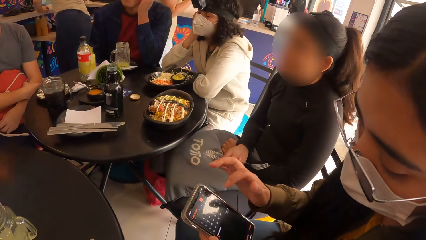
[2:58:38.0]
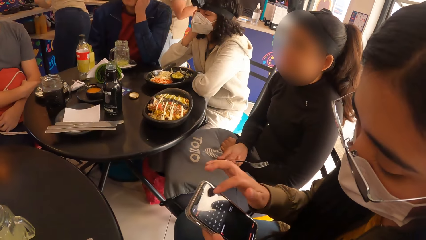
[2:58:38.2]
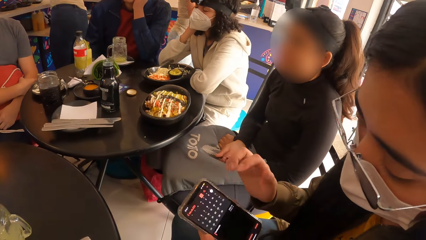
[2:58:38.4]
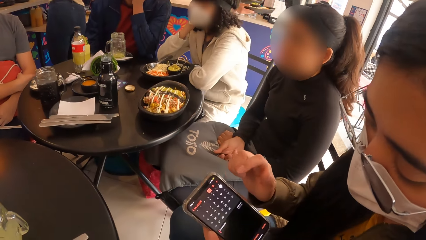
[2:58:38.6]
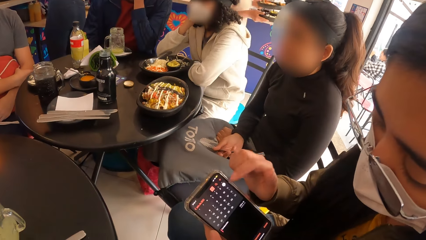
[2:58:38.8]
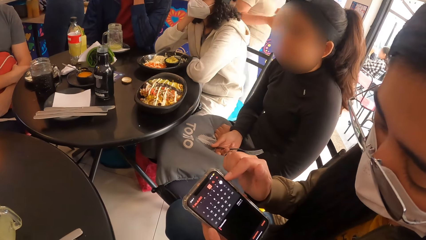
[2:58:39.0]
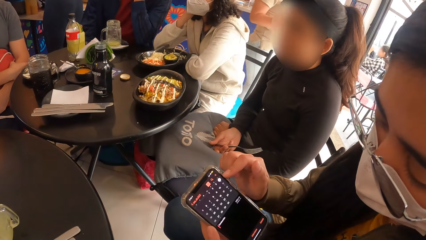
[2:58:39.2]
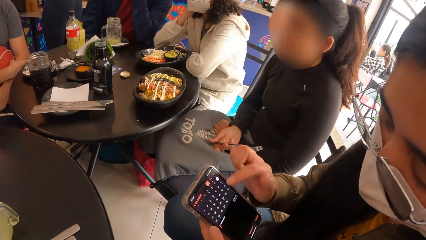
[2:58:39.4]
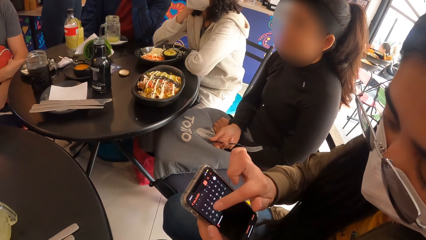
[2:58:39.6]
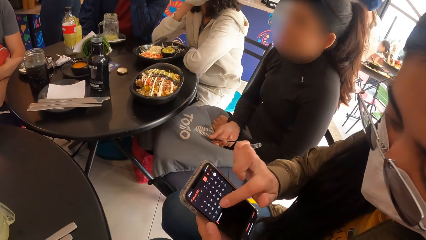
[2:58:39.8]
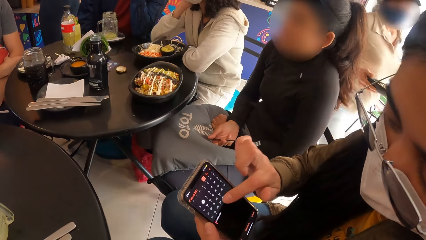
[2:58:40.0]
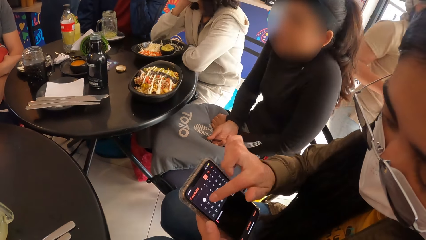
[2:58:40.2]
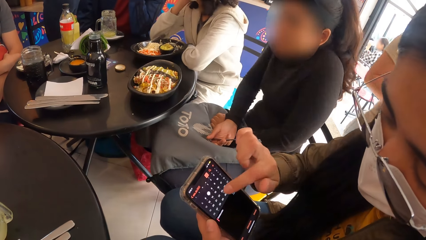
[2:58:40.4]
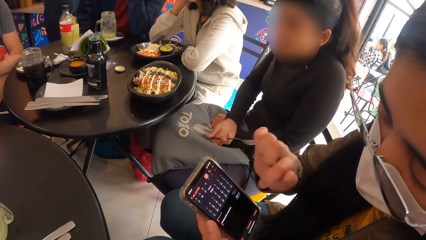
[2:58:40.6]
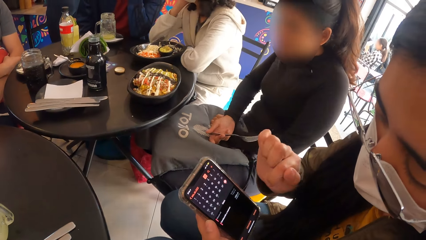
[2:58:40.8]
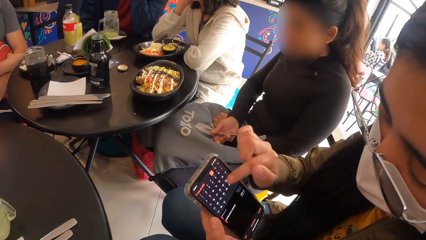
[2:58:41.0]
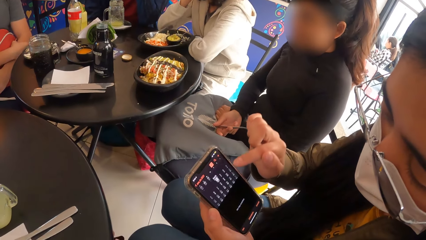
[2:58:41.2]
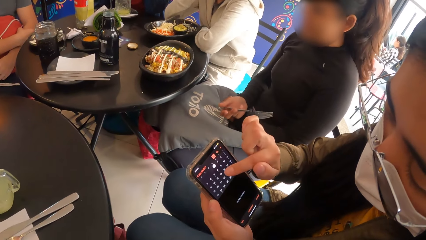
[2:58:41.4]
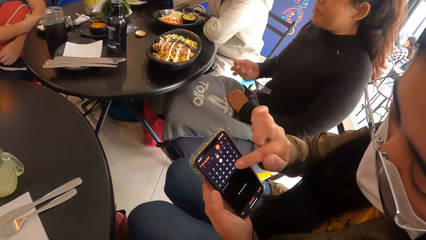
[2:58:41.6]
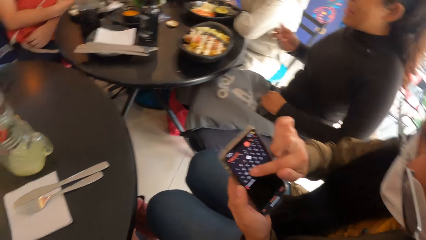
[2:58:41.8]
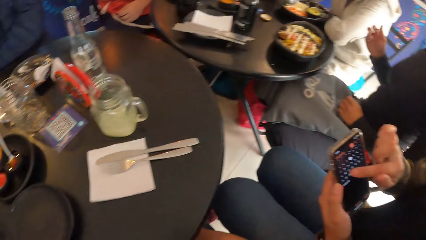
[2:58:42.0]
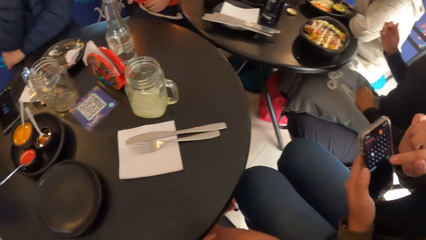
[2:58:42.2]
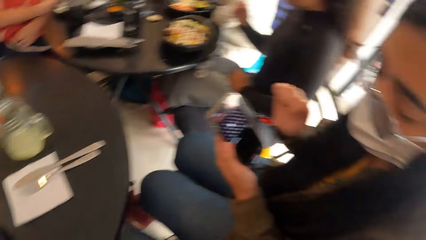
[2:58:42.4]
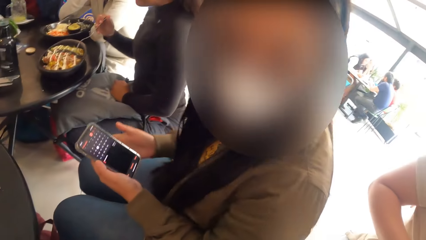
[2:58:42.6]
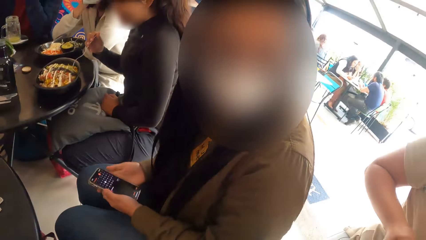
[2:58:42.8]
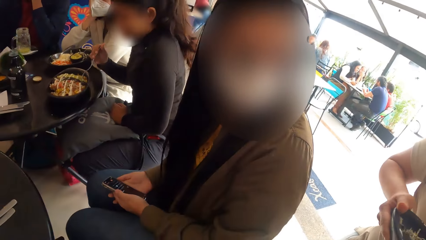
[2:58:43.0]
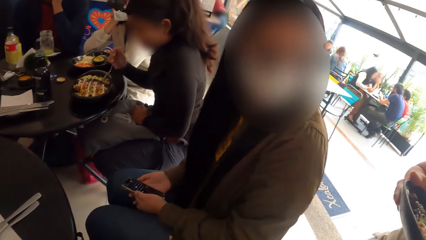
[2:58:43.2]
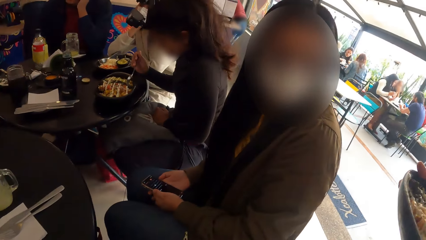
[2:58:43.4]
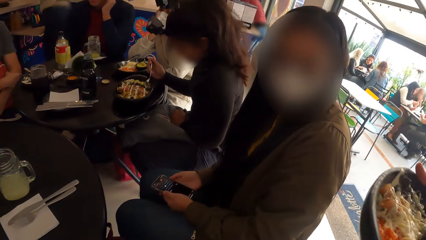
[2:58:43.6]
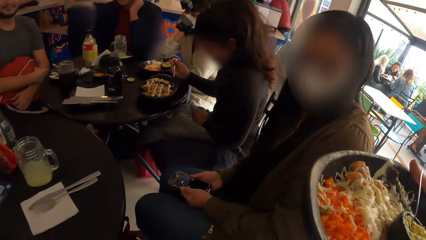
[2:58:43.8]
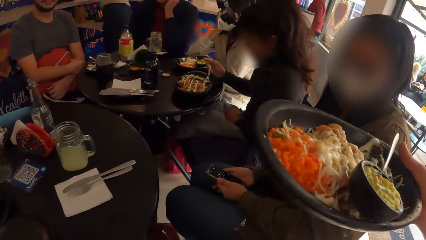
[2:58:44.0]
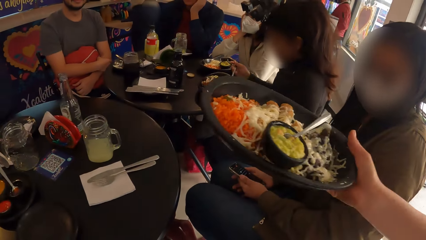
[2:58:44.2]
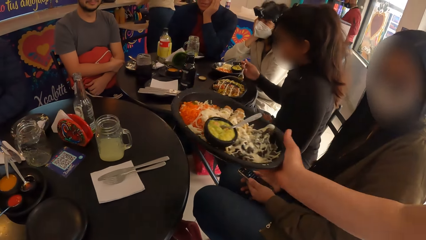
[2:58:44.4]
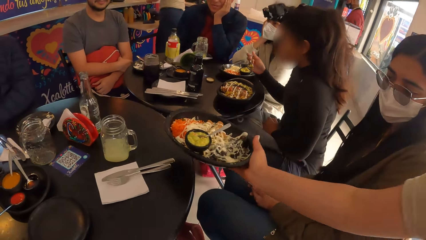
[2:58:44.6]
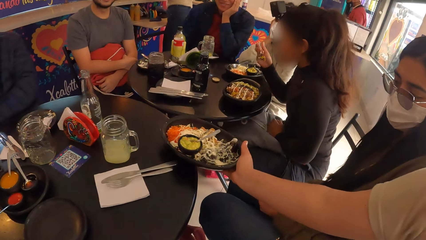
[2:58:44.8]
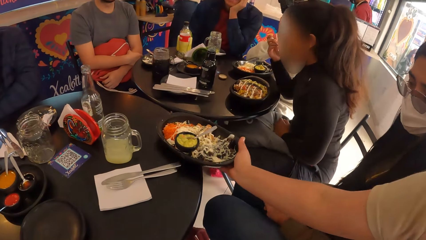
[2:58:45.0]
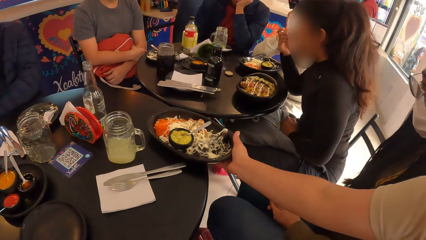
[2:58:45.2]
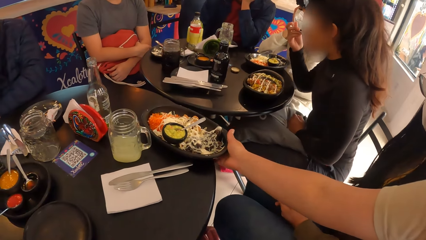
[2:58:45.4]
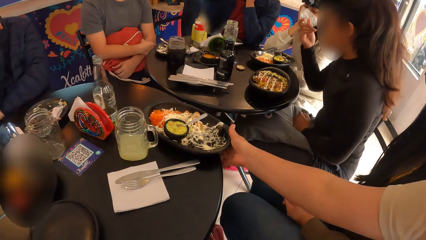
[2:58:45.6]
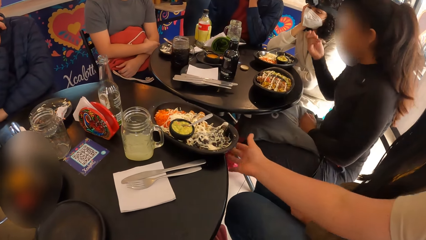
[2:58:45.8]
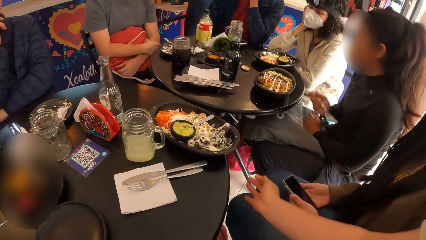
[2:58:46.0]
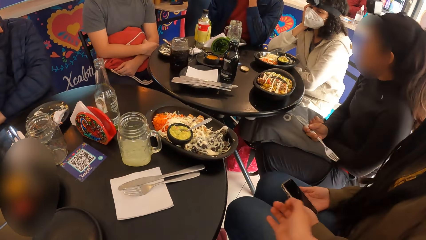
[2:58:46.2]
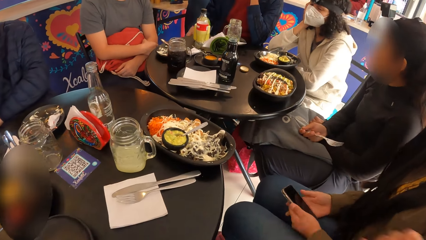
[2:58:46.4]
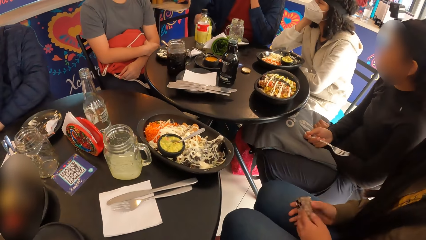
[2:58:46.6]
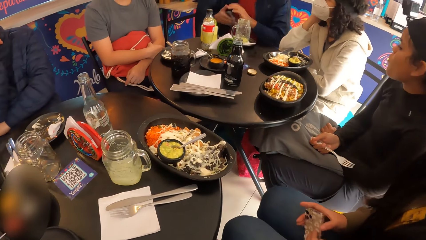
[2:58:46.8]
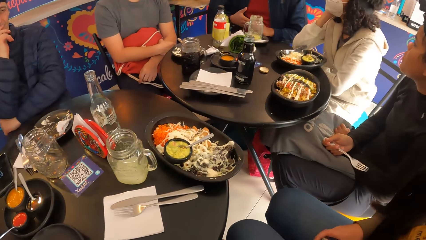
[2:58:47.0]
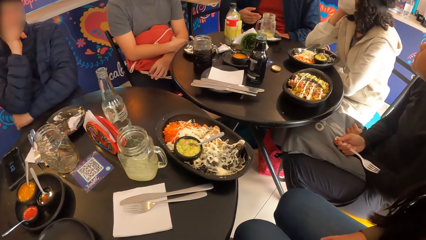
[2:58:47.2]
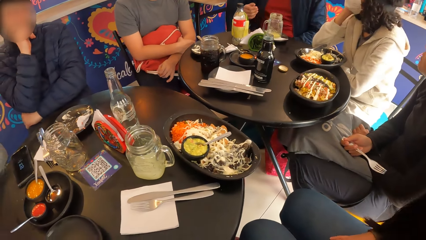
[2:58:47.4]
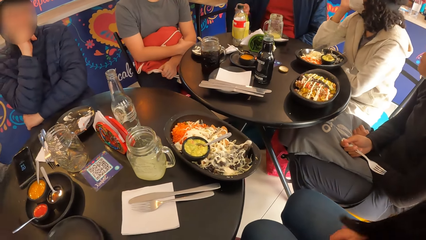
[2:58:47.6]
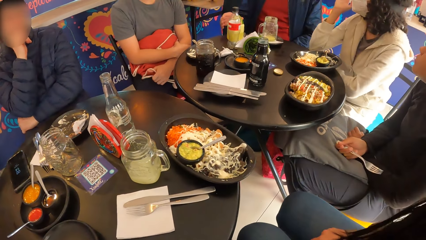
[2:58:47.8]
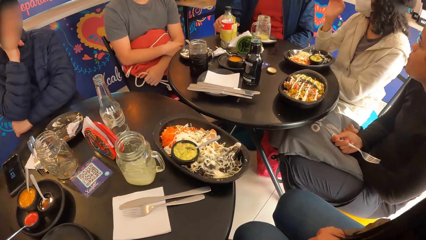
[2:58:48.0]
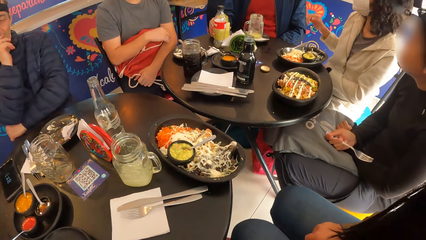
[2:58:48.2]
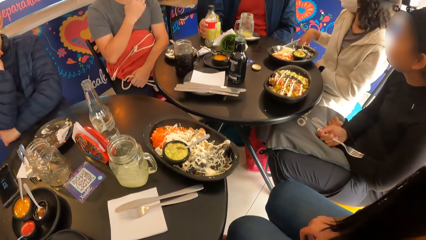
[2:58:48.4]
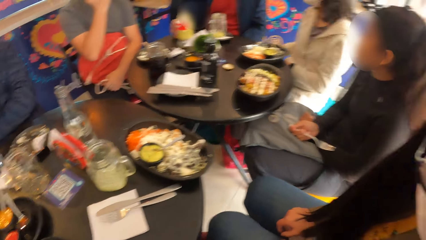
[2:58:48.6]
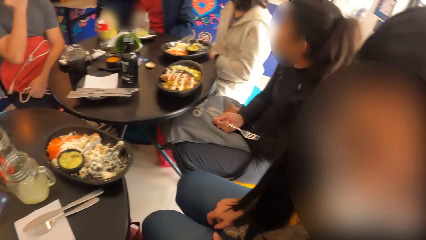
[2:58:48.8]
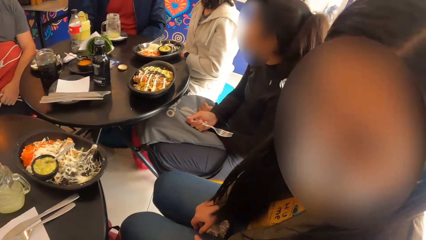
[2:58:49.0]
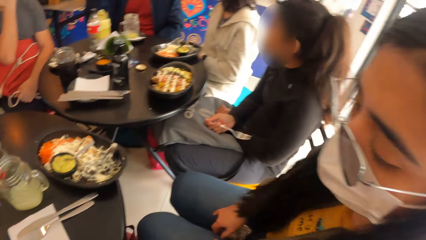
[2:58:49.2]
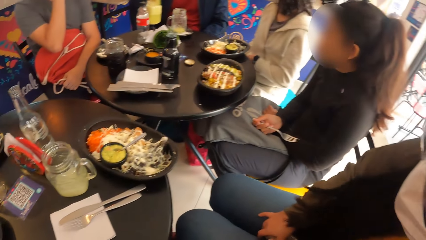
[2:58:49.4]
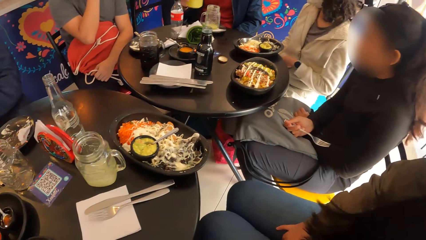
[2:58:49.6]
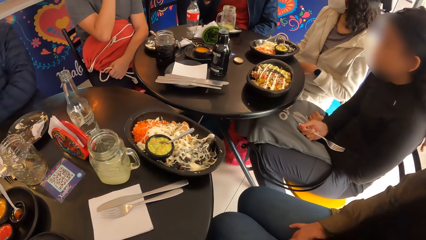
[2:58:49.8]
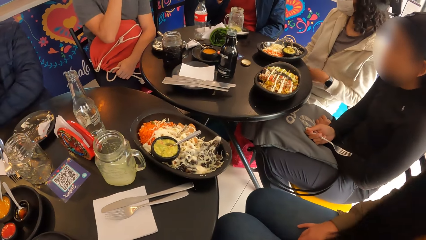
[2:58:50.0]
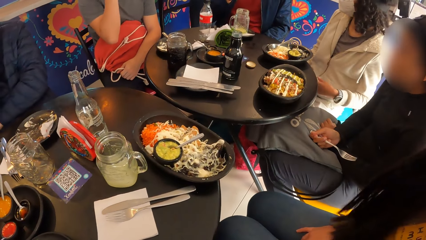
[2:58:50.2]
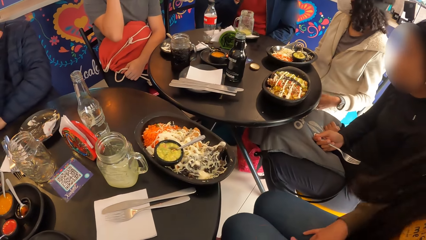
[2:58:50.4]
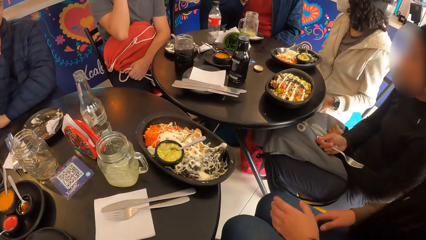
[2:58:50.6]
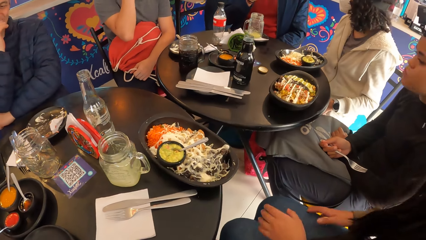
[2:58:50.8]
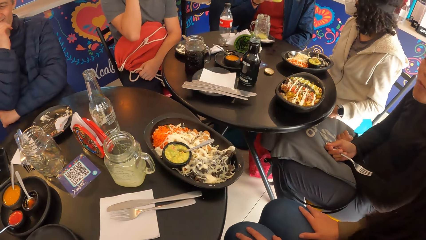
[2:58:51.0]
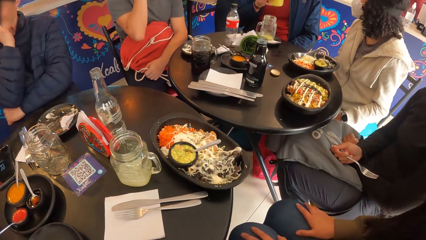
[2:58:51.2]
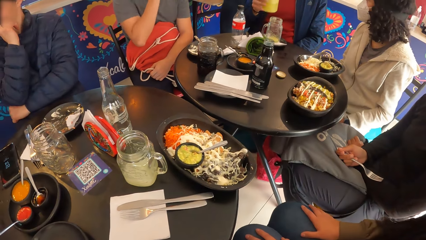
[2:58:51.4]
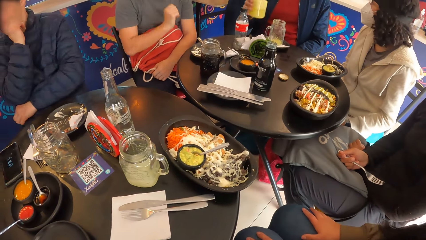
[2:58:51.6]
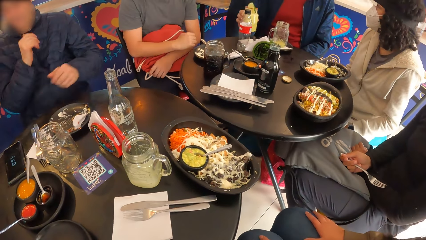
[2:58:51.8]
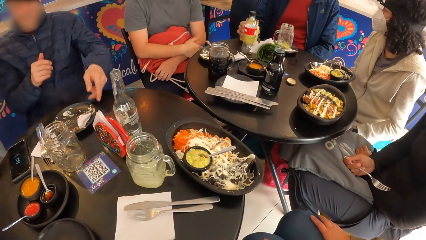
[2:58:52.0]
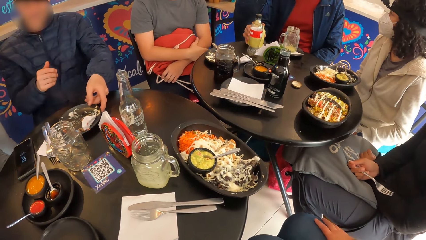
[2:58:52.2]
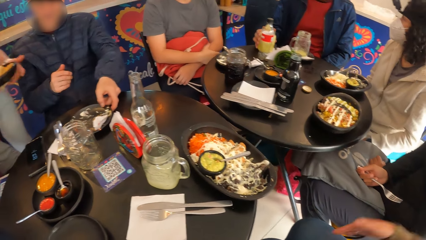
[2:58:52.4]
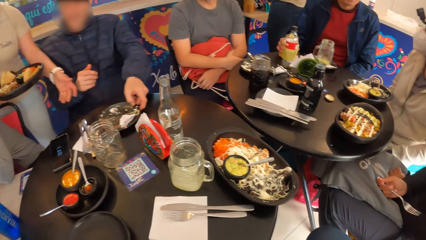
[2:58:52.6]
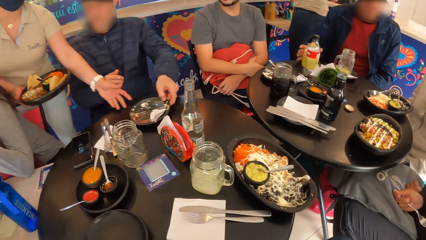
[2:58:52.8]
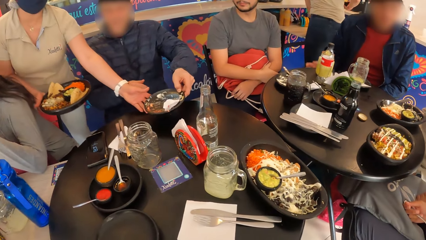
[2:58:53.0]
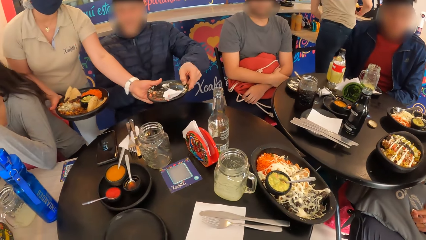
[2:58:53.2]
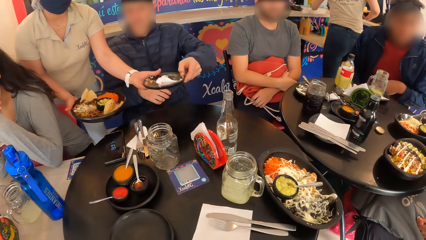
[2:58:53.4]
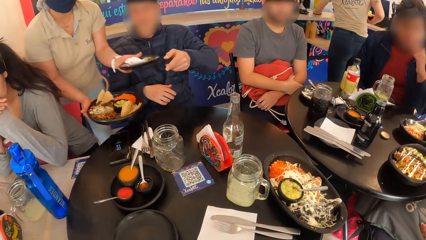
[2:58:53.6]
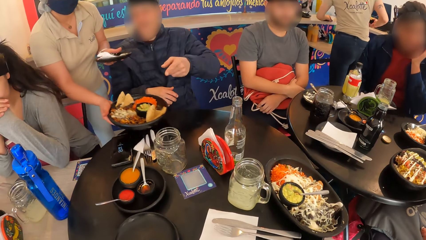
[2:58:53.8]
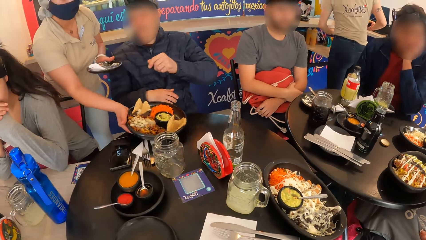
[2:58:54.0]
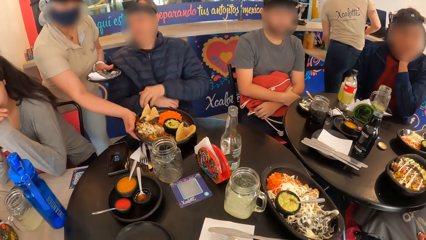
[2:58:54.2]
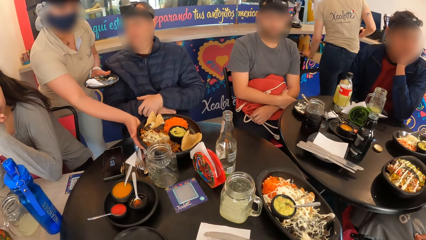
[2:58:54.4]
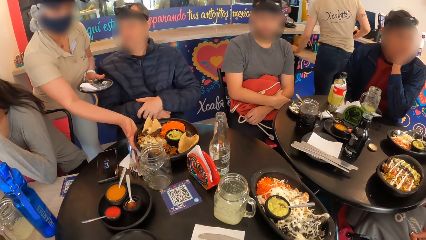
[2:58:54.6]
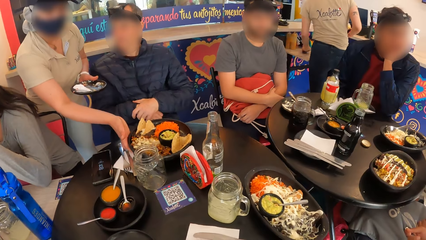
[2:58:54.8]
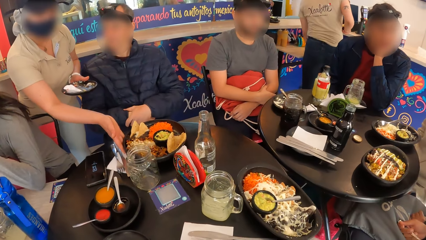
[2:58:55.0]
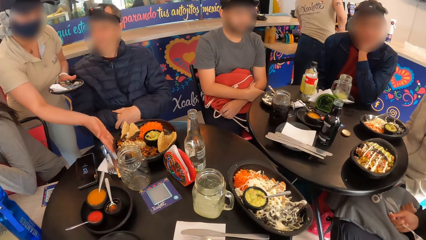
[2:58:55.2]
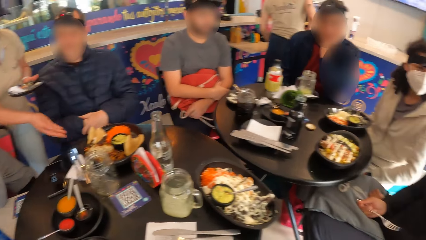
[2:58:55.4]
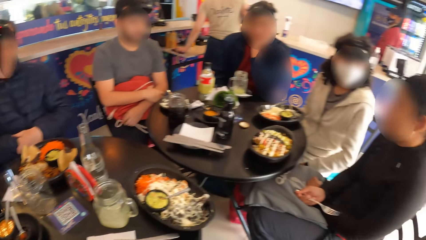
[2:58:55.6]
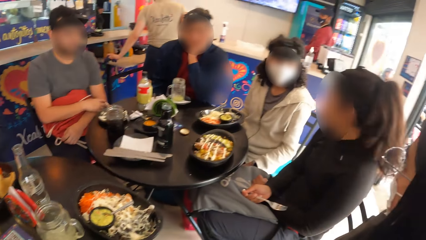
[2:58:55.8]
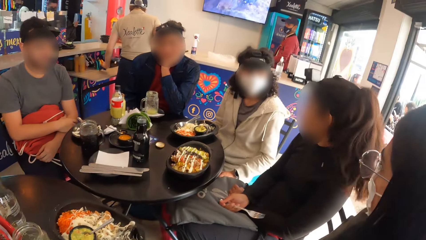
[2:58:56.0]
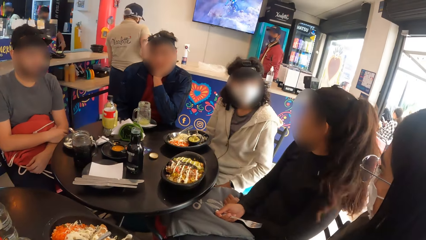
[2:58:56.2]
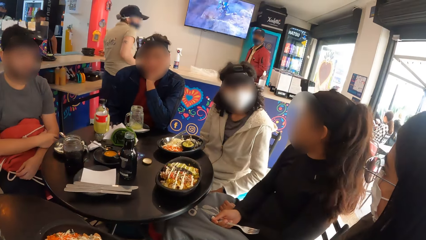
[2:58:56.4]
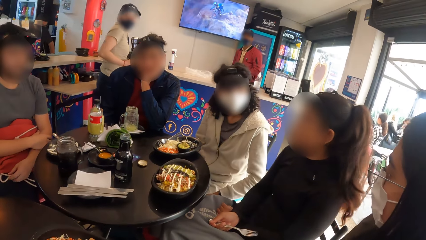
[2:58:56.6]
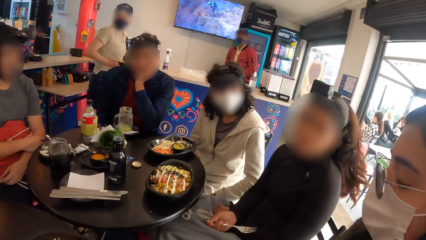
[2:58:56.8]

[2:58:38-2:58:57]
A woman operates the mobile phone with her right hand. The woman interacts with the camera wearer. A waiter places a plate of salad on the table with her right hand. The camera wearer looks around a restaurant. A man drinks from a jar on the table with his right hand. The woman adjusts herself on a stool. The man drops the jar on the table with his right hand. Another man passes a plate on the table to the waiter with his left hand. Another waiter cleans the counter with a napkin in her left hand and cleans the table with the napkin in her left hand. The first waiter places a plate of taco on the table with her right hand.
